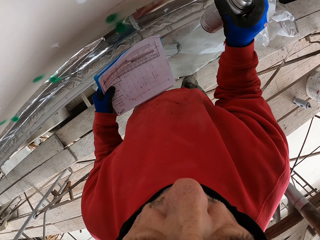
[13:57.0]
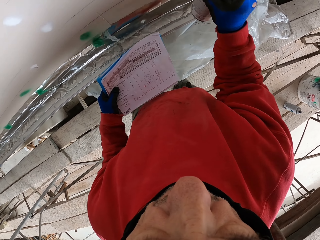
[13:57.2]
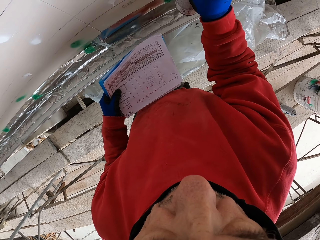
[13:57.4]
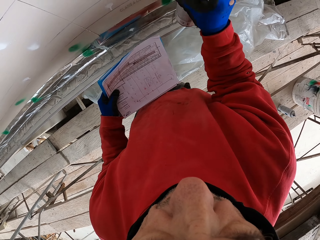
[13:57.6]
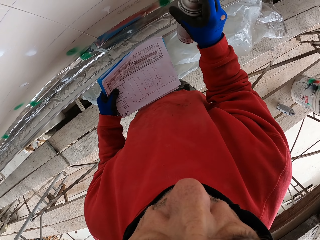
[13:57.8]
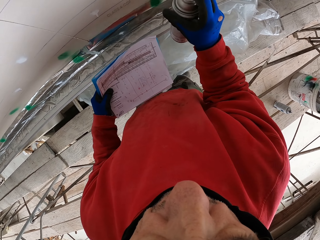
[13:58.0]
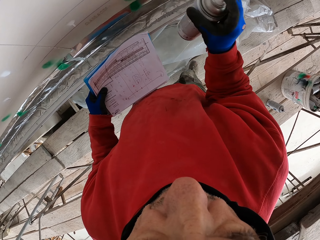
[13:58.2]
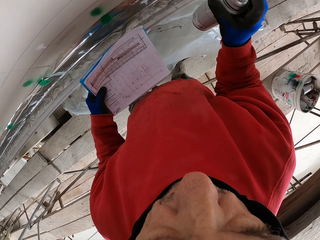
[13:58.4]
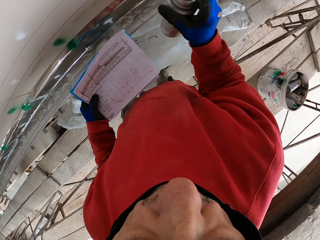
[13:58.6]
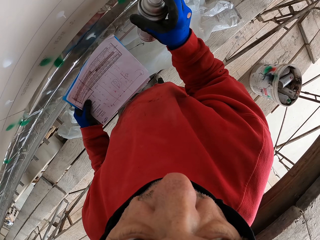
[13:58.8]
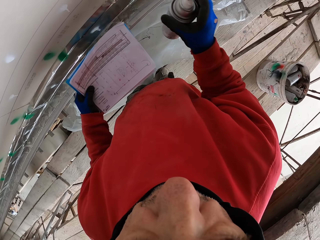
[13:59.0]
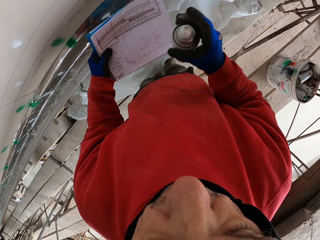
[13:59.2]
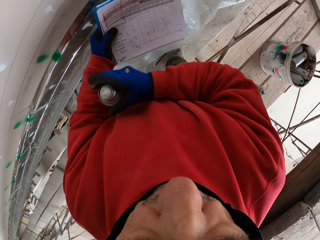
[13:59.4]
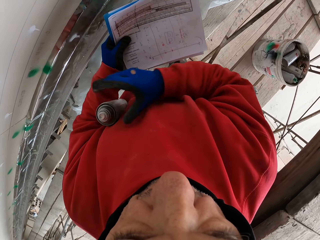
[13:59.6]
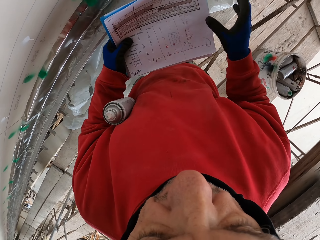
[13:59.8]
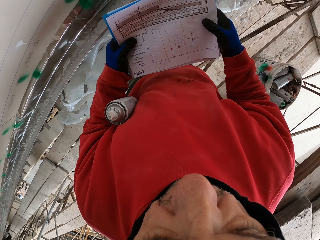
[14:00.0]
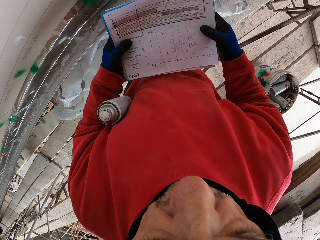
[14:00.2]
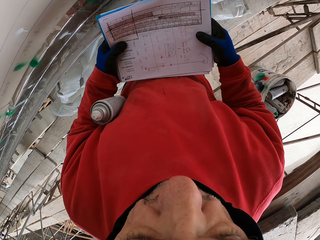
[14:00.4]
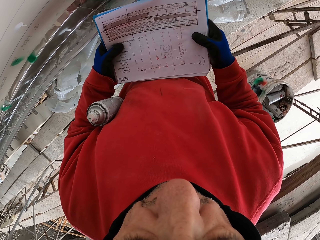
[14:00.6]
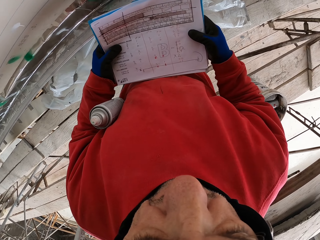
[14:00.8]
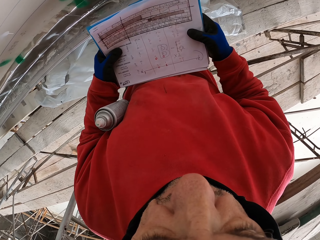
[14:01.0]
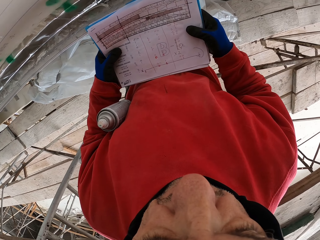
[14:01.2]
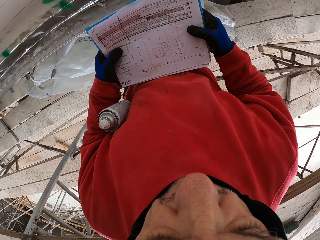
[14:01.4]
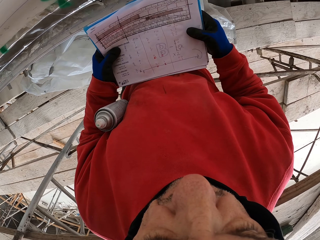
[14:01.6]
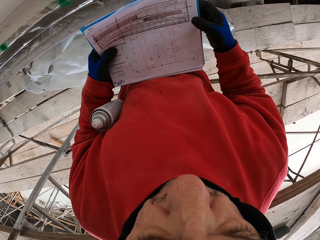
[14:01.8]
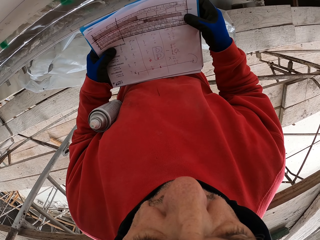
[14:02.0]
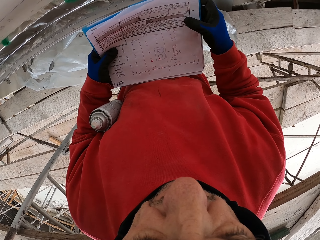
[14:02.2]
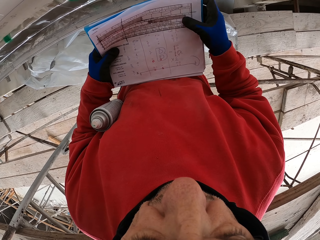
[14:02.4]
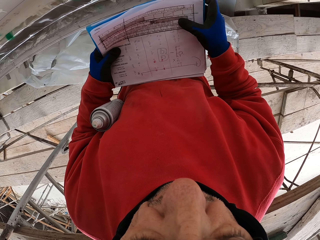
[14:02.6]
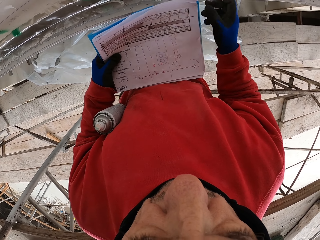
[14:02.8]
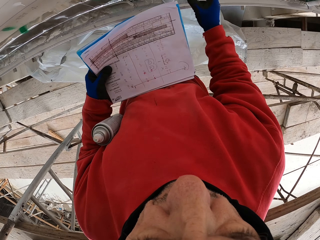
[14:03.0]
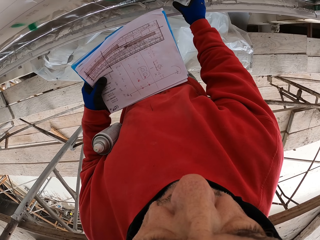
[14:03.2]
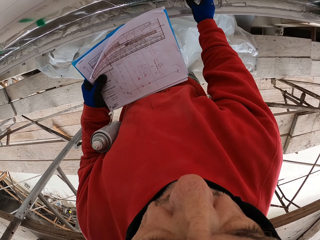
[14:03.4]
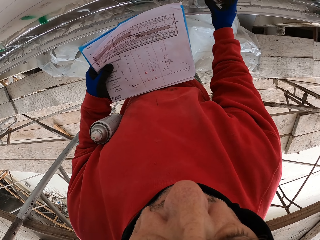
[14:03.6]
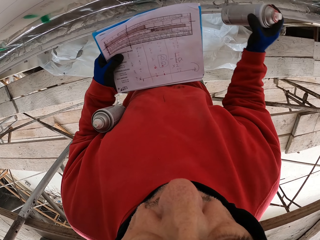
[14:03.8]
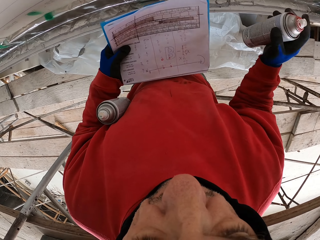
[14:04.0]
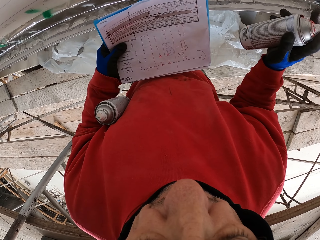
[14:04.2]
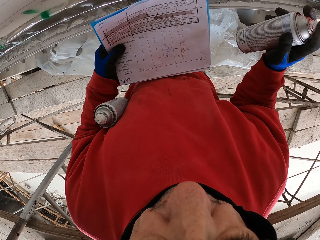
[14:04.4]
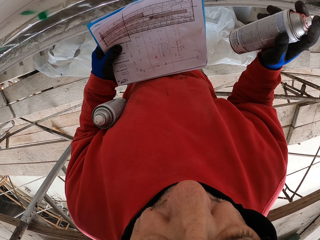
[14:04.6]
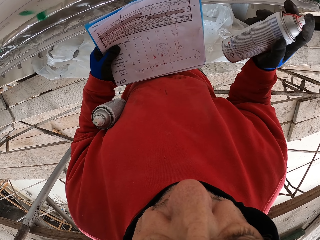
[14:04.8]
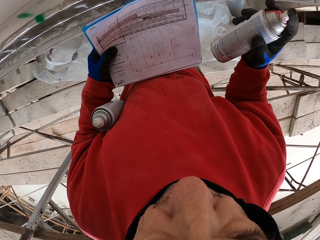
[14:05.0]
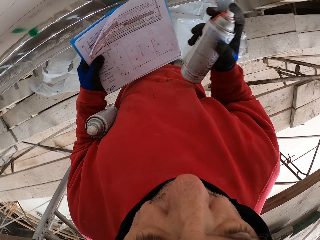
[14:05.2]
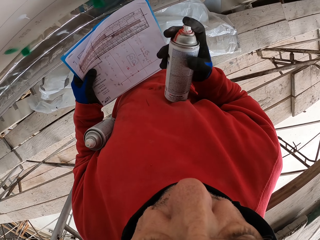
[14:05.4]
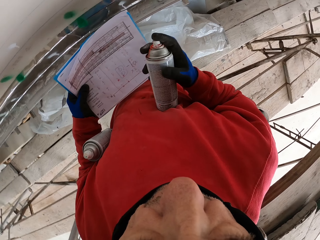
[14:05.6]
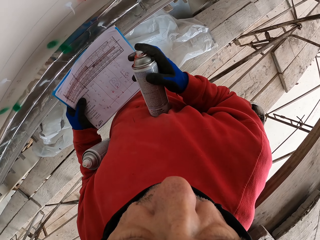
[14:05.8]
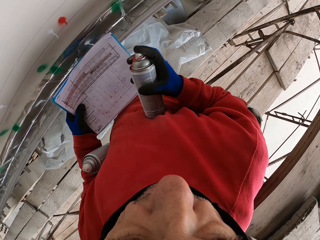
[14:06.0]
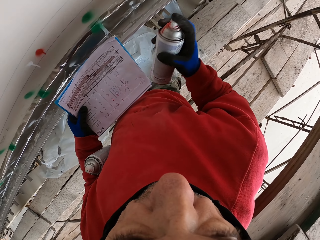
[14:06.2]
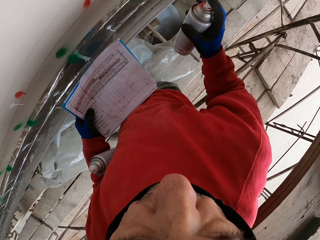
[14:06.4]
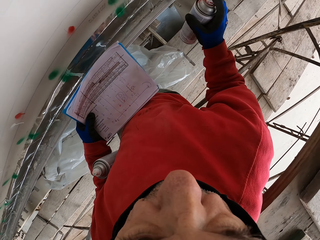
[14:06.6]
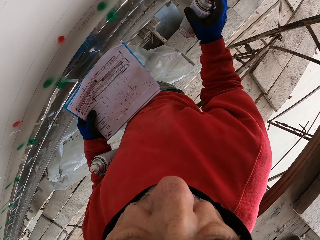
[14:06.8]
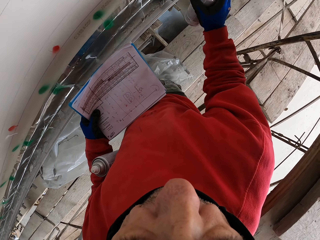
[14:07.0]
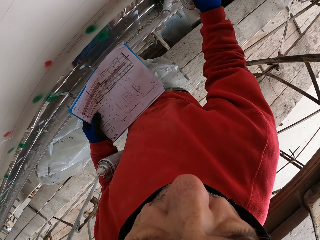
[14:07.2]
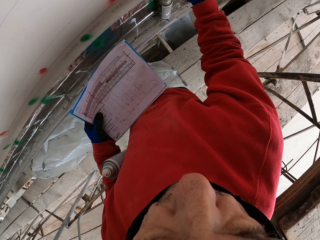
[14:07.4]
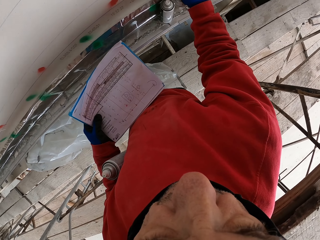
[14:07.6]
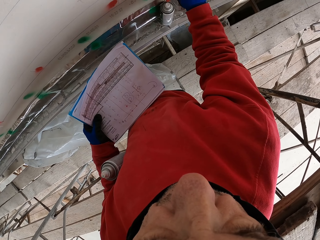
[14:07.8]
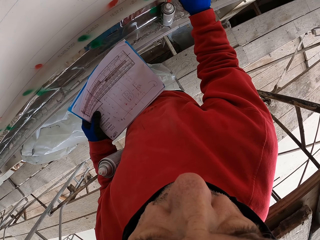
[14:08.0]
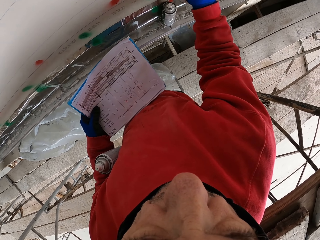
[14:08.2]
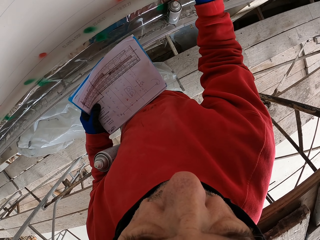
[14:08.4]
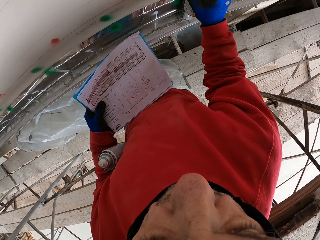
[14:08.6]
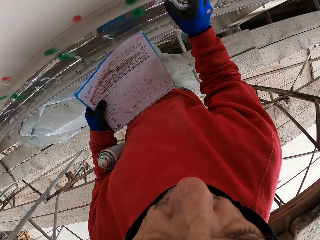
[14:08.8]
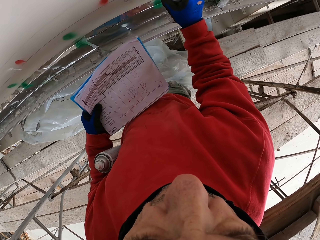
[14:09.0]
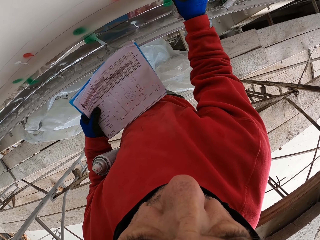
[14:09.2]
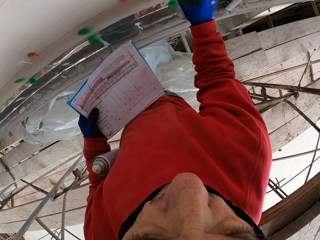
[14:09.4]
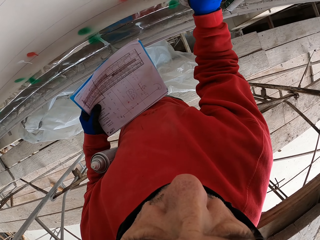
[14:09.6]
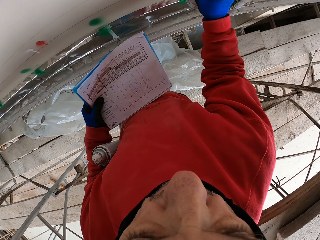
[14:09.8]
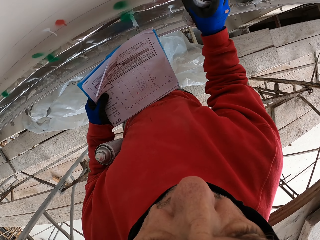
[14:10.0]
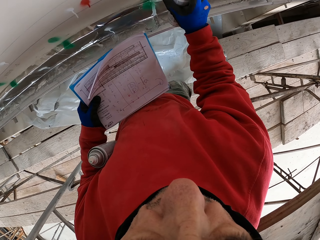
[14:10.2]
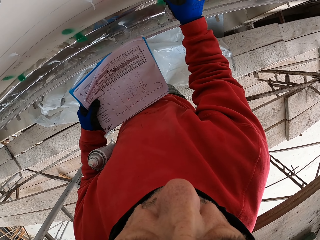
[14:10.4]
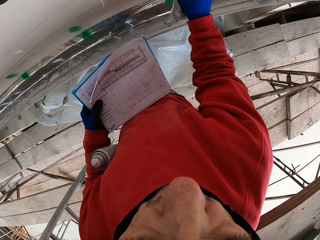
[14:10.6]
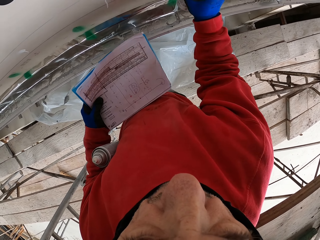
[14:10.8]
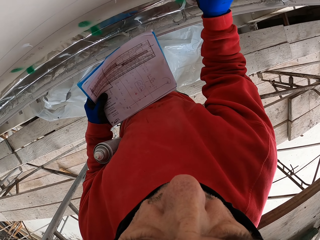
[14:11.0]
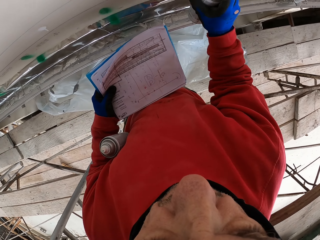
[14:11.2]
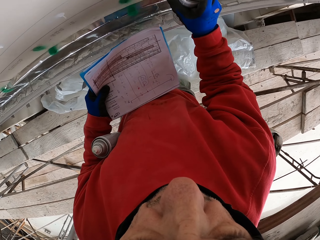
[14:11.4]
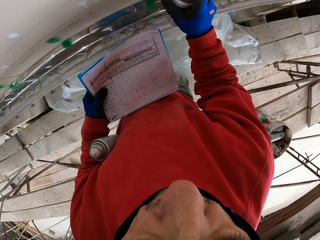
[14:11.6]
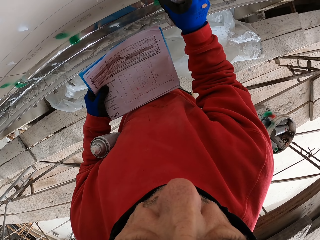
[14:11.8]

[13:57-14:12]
The camera wearer holds the spray can under the armpit. They put the spray can under the arm. They read instructions on the paper and hold the paper. They pick the spray can from the shelf. They read instructions on the paper. They walk. They put marks on the wall with spray.

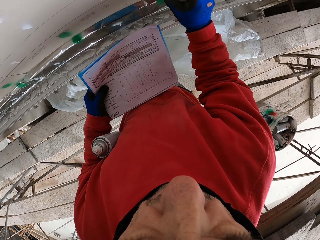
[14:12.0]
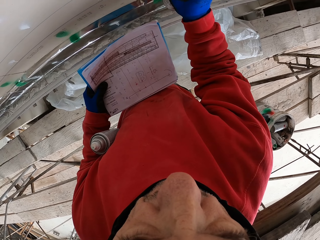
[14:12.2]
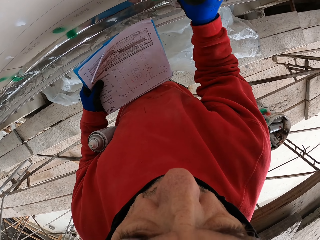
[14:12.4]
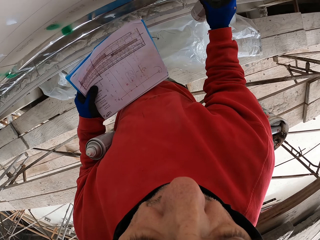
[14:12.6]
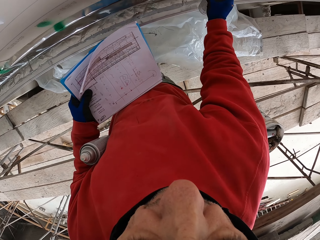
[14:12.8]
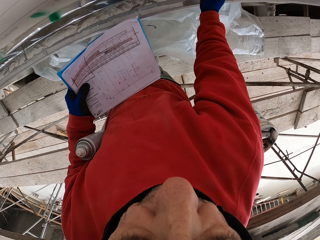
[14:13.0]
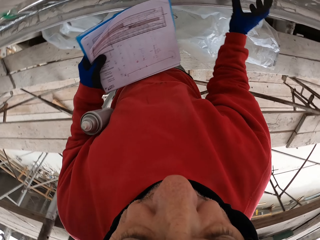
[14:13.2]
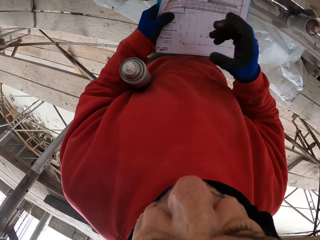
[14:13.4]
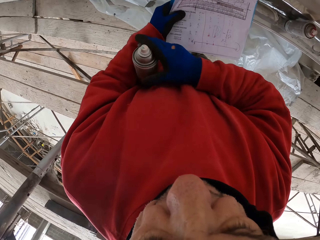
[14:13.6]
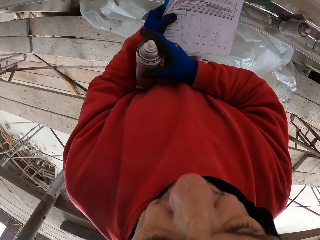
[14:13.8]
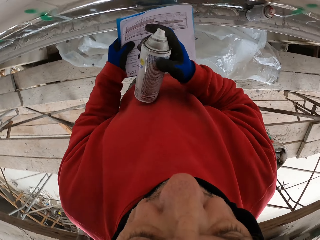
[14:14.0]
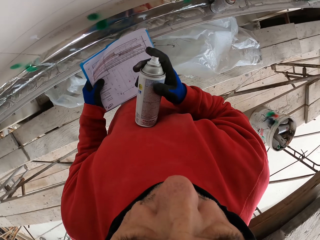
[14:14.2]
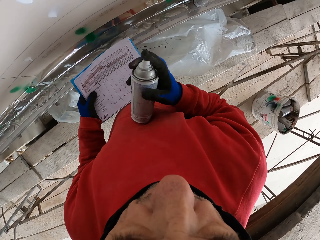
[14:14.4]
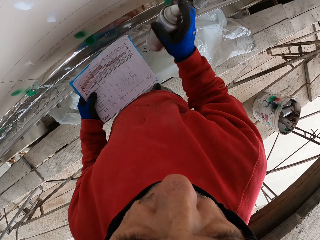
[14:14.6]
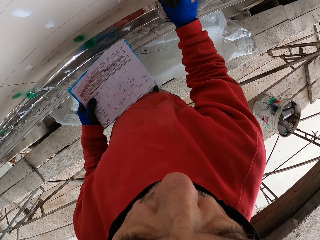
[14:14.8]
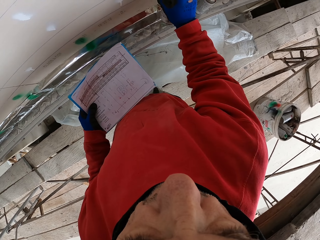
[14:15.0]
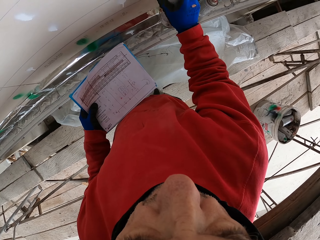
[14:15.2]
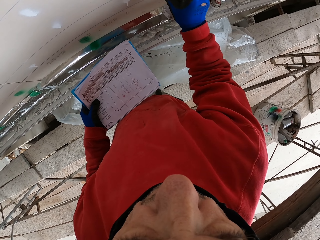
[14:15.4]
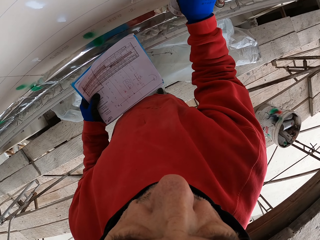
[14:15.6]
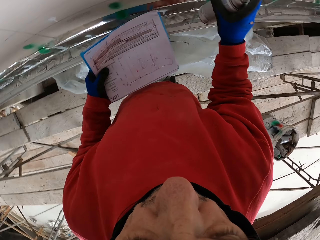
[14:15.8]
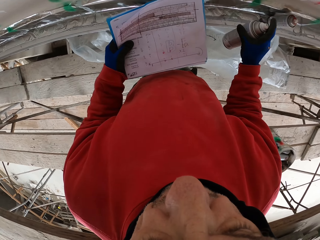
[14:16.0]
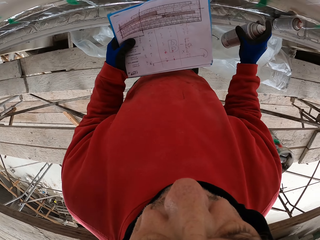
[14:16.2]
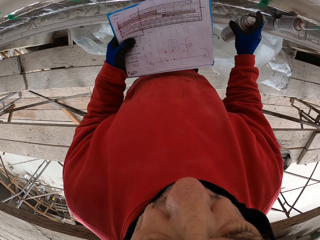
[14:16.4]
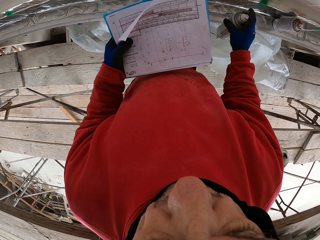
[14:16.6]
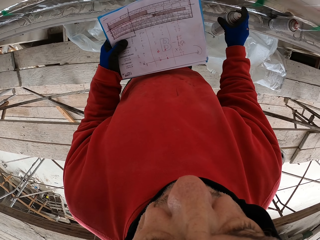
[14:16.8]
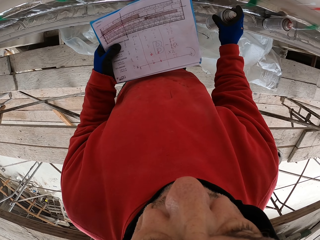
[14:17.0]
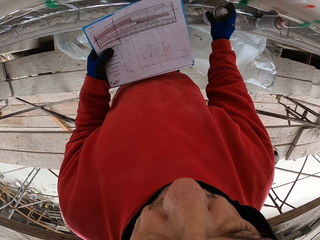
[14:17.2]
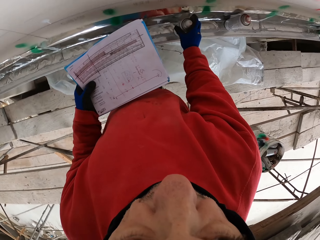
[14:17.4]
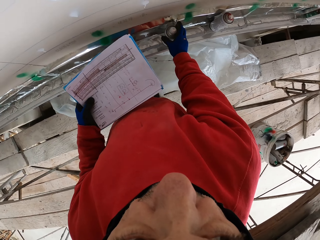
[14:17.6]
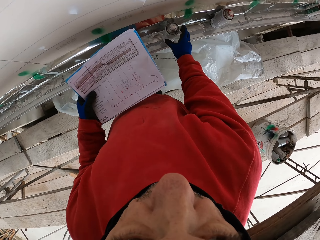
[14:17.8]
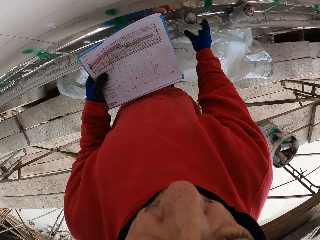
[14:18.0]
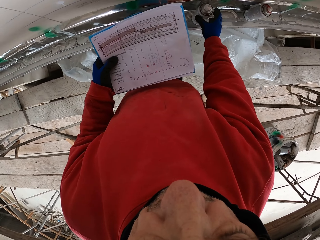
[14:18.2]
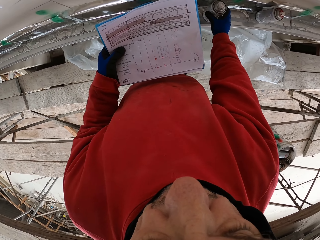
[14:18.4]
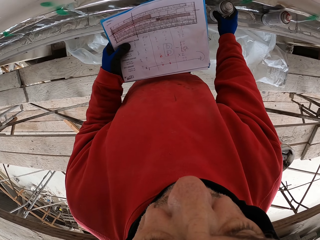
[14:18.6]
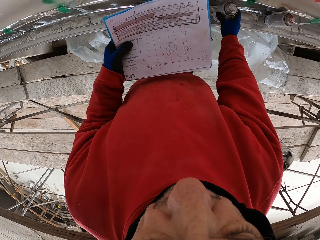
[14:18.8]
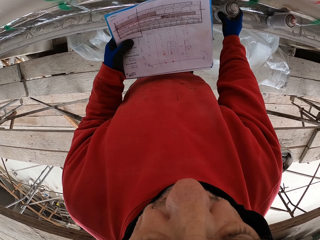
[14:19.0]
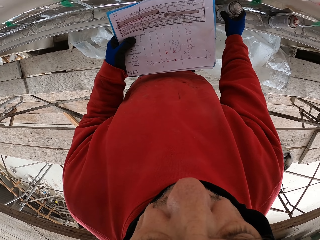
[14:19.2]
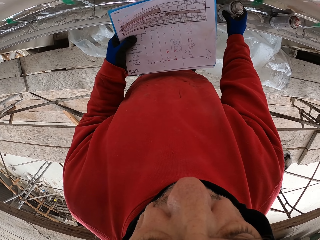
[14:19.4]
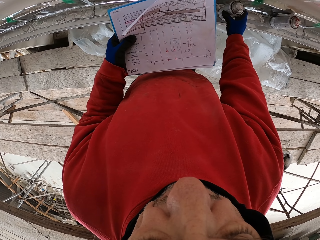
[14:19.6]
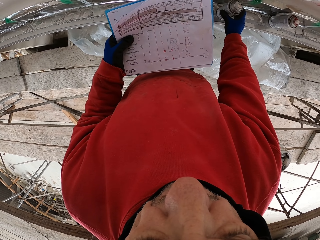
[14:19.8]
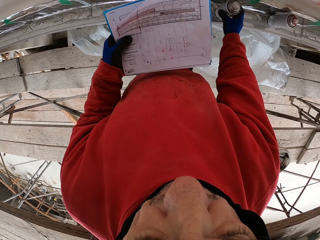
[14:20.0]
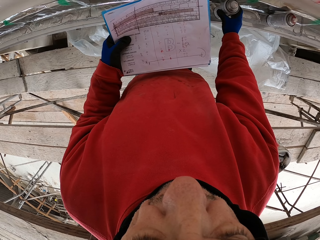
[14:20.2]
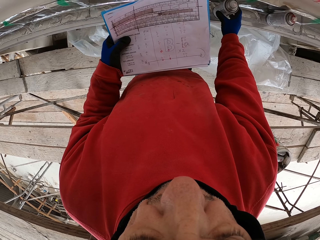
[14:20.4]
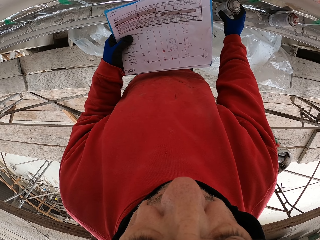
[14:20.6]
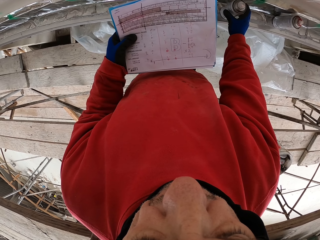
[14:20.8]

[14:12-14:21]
The camera wearer puts the spray can on the shelf. He takes the spray can from under his armpit. He puts marks on the wall with spray. He looks at the paper. He puts the spray can on the shelf. He reads instructions on the paper. He holds the spray can with his hand. He touches the spray can.
